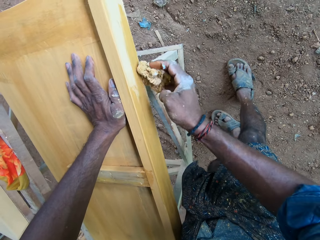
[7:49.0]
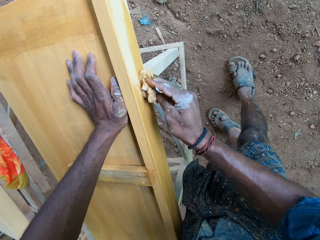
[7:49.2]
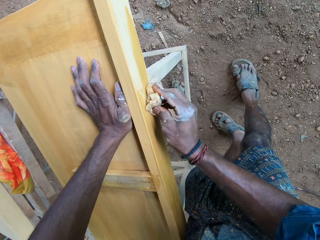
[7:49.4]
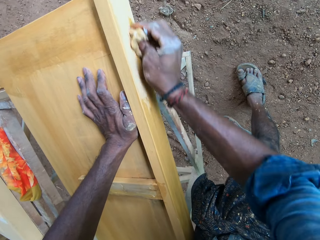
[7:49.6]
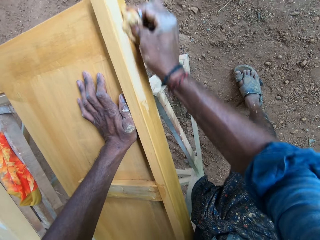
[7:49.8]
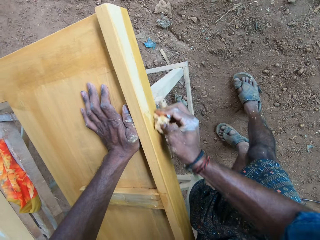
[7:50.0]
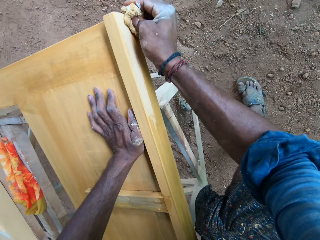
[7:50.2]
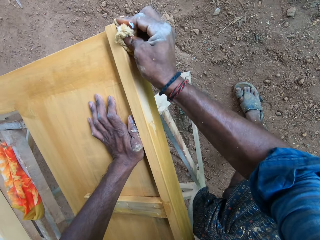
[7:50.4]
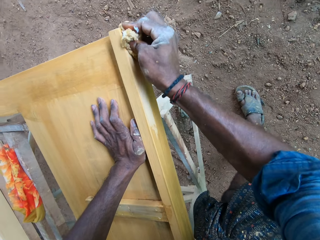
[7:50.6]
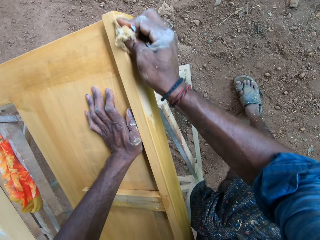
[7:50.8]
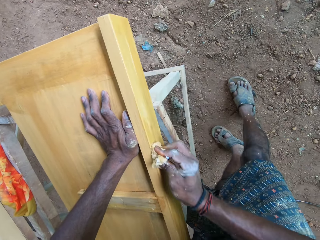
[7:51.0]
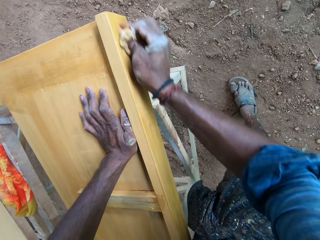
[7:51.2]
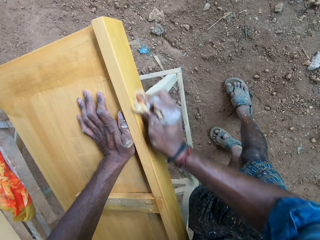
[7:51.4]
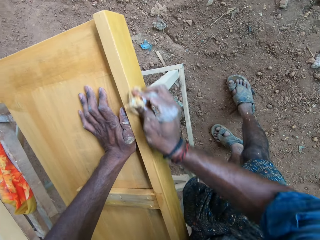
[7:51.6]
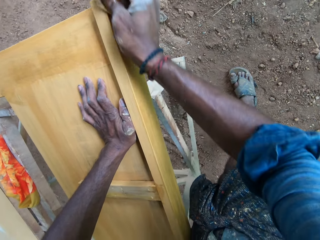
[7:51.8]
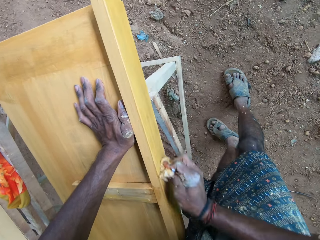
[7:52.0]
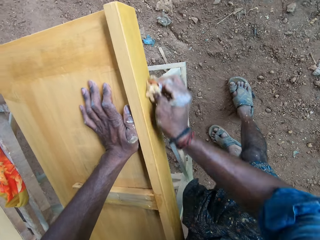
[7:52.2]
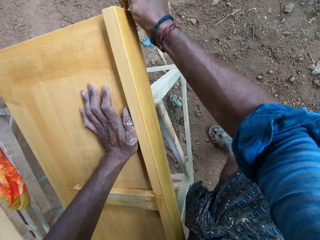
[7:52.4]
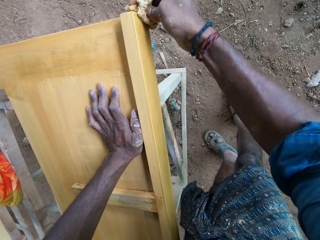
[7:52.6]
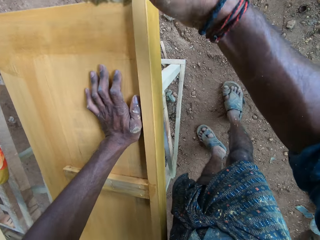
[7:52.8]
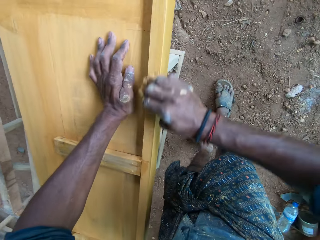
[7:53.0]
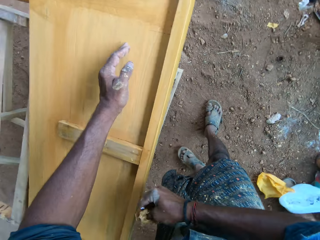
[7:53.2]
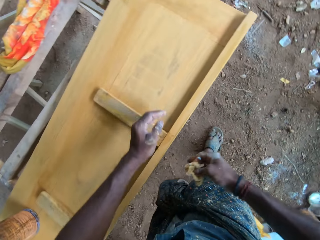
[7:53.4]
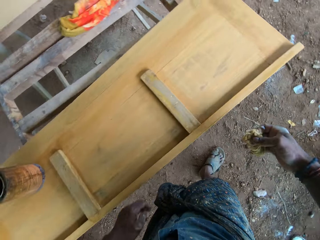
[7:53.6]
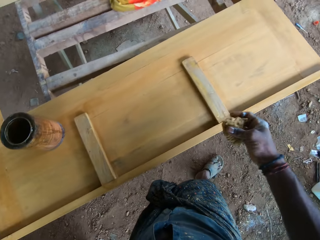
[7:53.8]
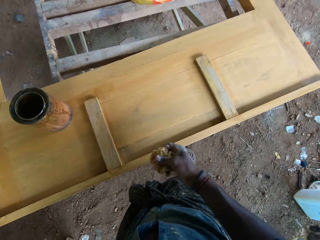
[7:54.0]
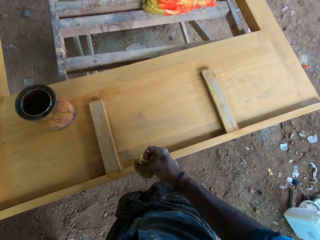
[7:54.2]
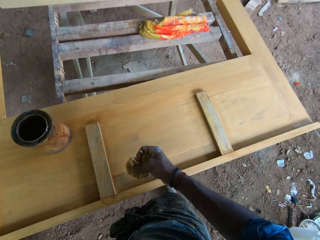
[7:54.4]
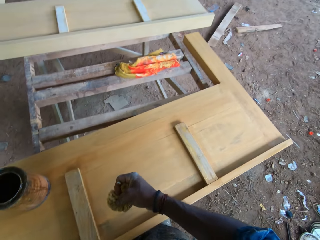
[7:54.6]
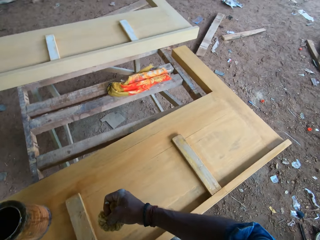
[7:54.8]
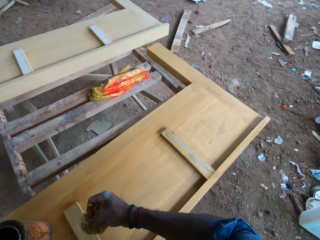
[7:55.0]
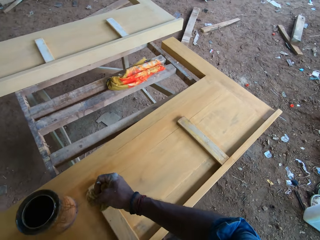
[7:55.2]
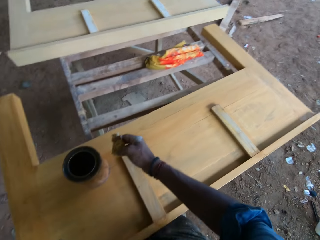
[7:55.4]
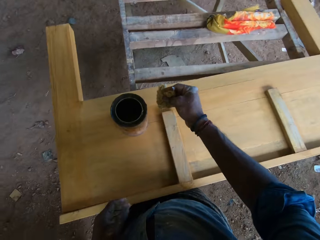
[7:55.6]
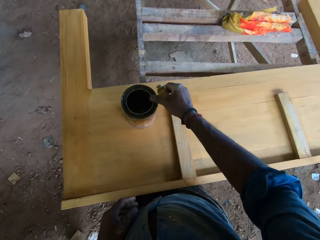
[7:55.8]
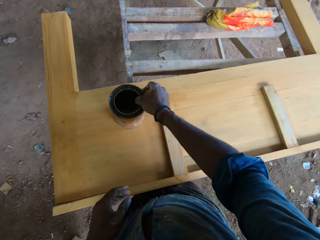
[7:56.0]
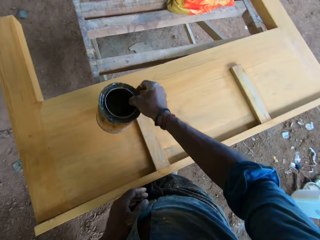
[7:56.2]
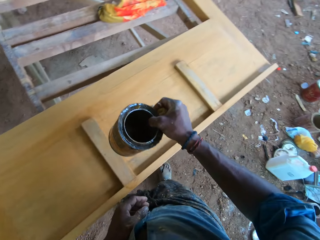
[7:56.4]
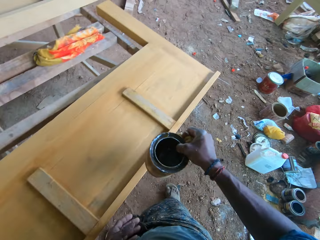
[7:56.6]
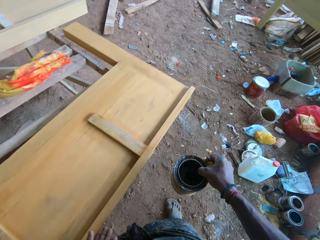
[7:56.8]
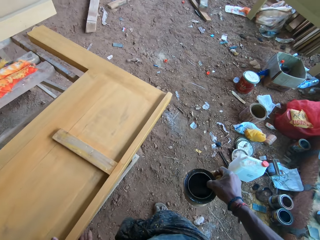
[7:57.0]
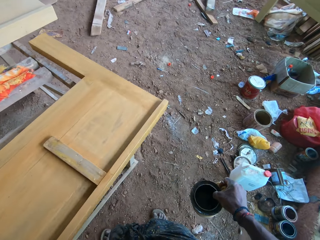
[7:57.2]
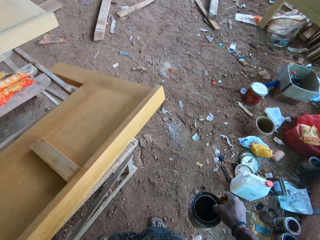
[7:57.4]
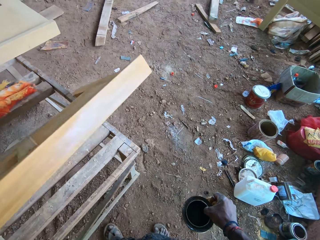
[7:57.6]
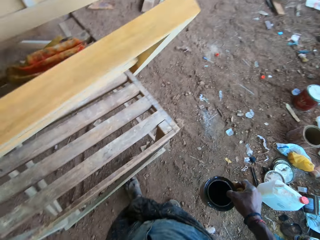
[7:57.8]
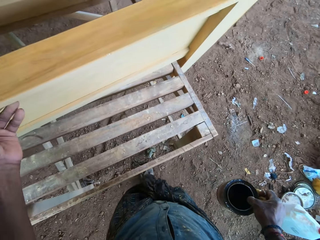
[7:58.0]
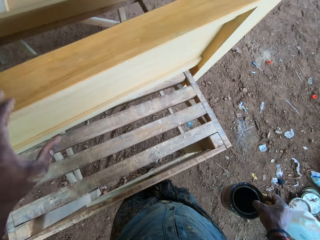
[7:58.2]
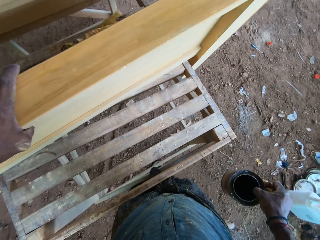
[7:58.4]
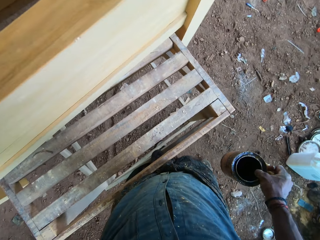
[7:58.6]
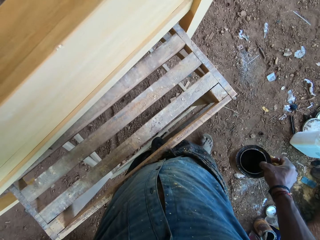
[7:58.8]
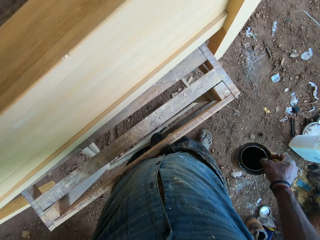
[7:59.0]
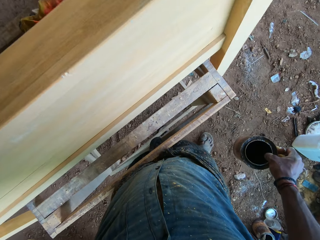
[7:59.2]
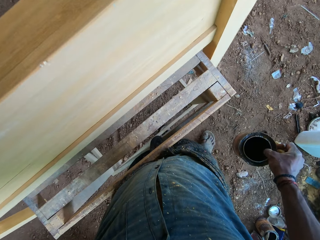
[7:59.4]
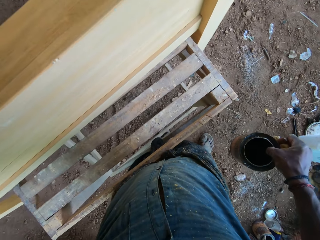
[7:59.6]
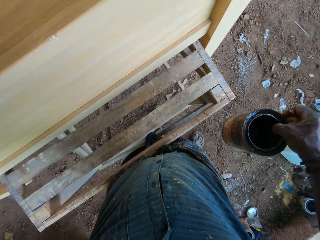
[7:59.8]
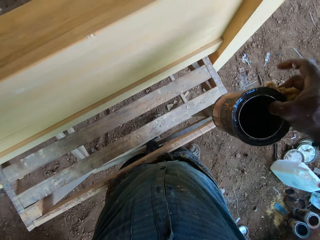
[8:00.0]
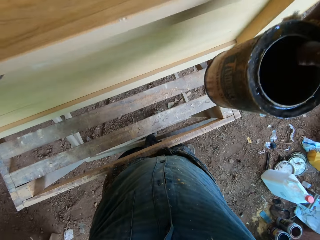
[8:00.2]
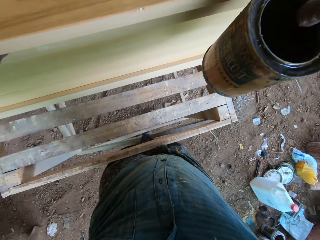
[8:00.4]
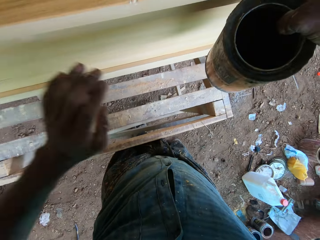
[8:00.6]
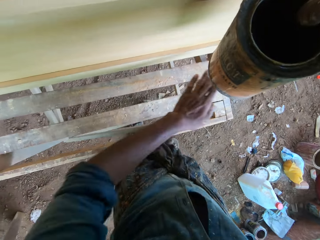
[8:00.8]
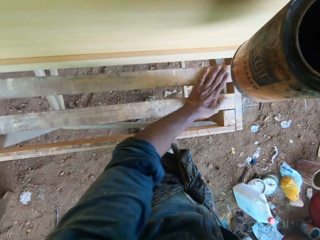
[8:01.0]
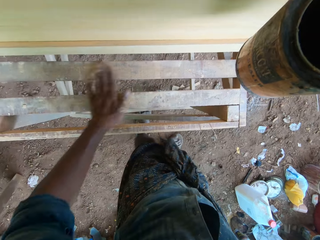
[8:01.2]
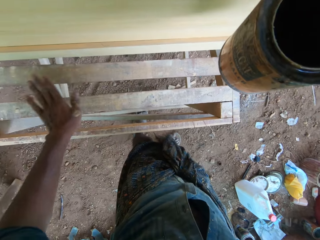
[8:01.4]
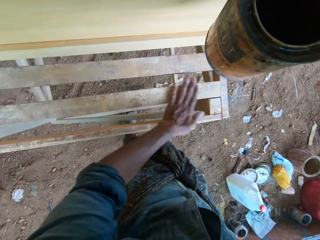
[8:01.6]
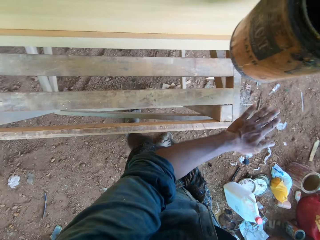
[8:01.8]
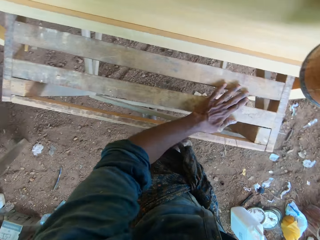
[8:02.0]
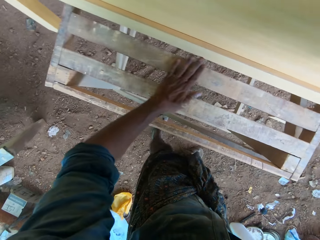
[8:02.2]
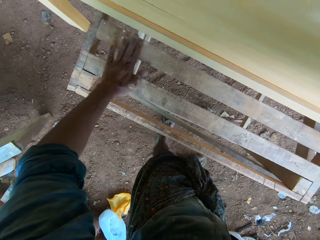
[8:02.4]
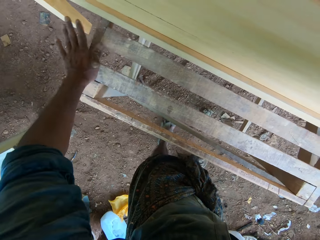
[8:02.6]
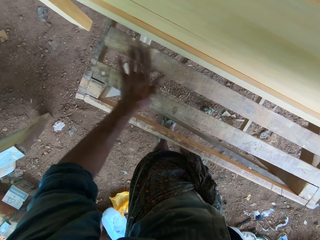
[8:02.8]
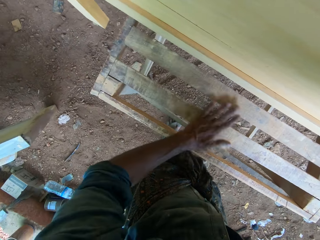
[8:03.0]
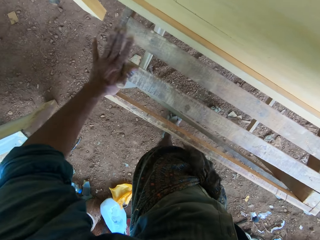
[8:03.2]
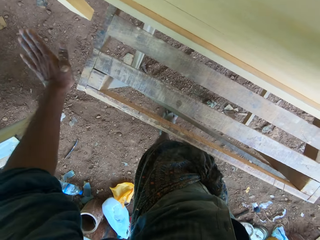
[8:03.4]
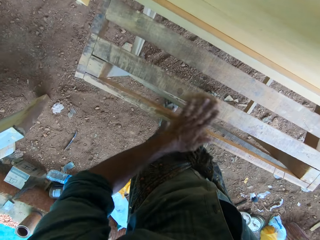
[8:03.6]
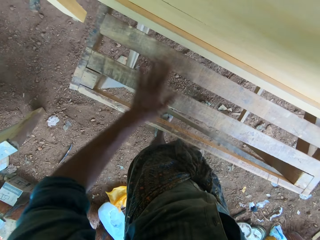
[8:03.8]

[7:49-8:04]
The camera wearer picks the container from the board with his right hand. He turns the board on a table with his left hand. He tilts the wood with a hand. He holds the board on the table with his right hand. He dusts the table with his left hand. He wipes the wood with a hand.

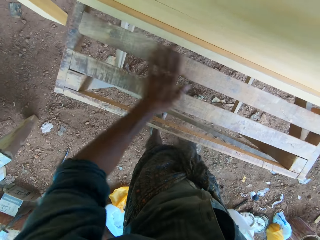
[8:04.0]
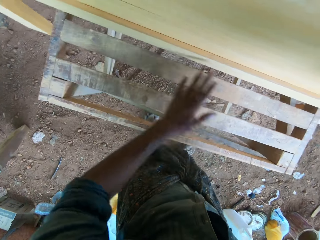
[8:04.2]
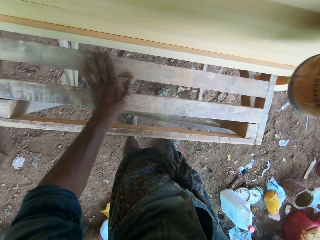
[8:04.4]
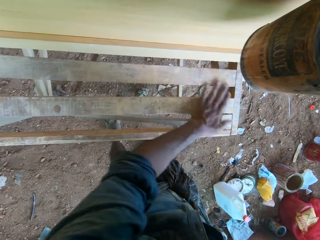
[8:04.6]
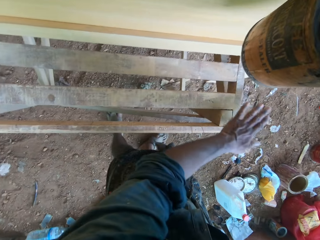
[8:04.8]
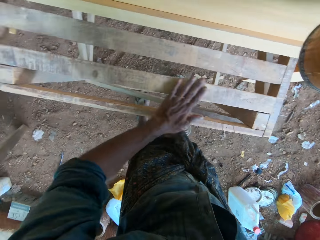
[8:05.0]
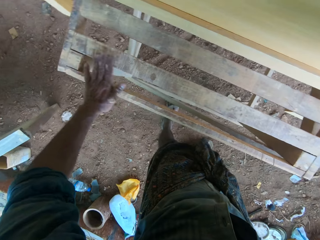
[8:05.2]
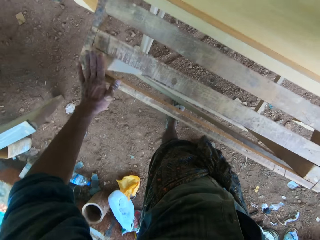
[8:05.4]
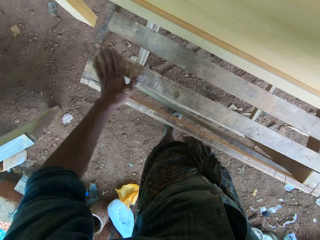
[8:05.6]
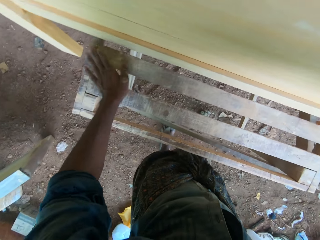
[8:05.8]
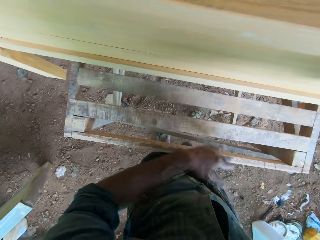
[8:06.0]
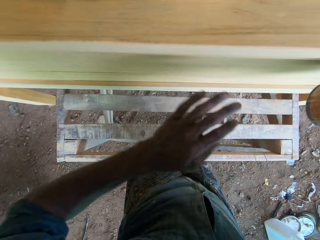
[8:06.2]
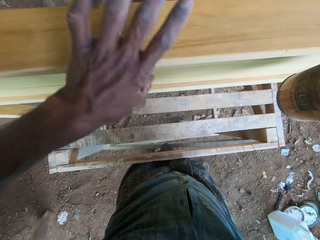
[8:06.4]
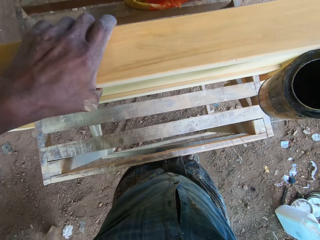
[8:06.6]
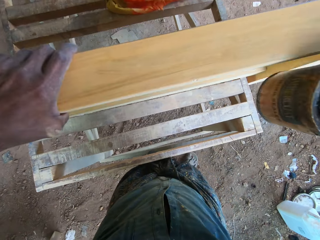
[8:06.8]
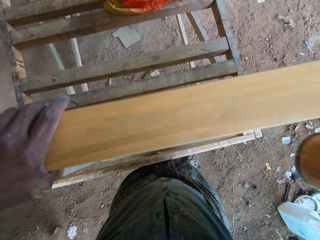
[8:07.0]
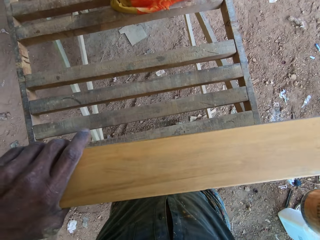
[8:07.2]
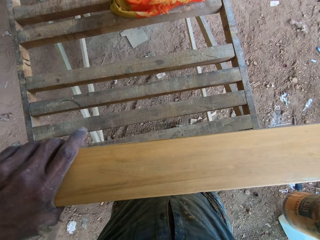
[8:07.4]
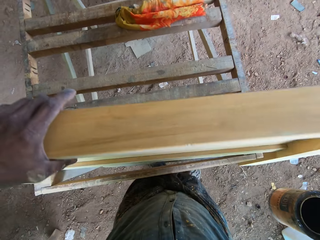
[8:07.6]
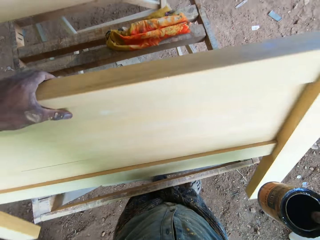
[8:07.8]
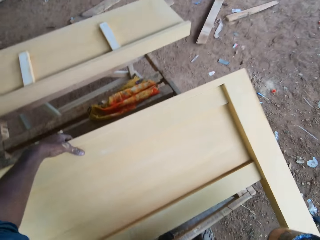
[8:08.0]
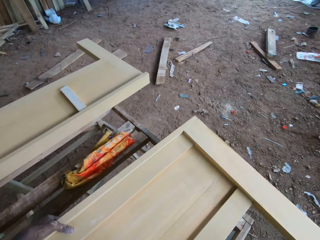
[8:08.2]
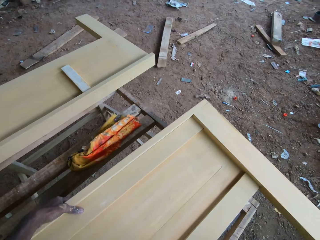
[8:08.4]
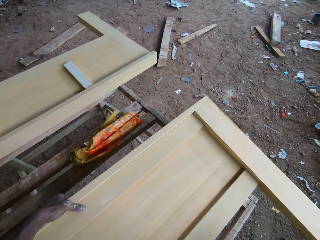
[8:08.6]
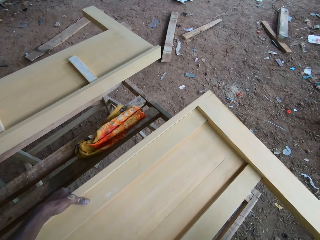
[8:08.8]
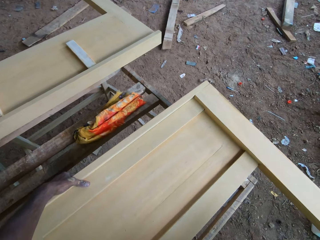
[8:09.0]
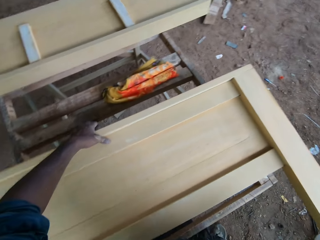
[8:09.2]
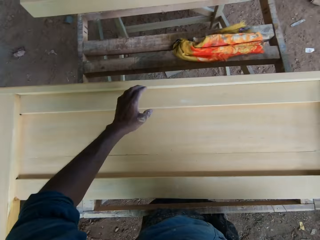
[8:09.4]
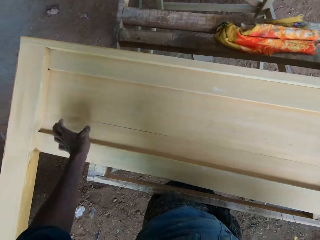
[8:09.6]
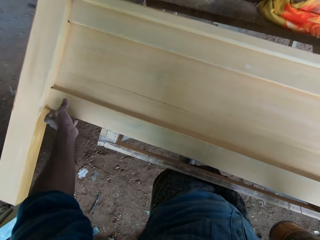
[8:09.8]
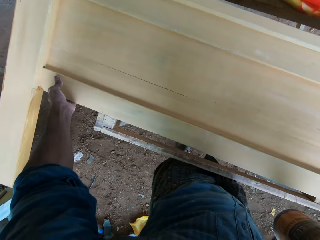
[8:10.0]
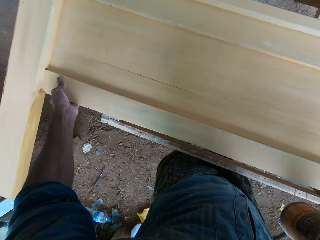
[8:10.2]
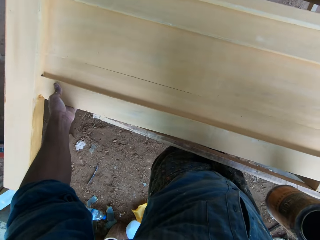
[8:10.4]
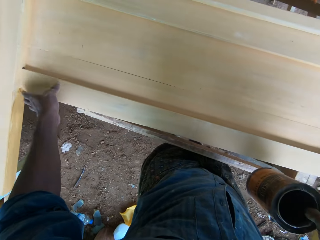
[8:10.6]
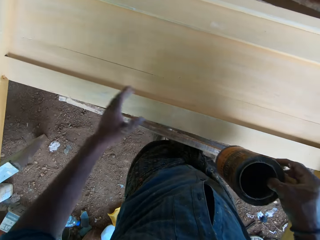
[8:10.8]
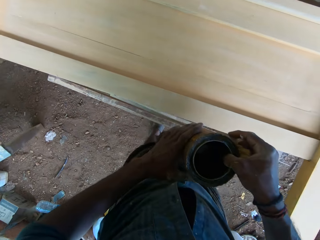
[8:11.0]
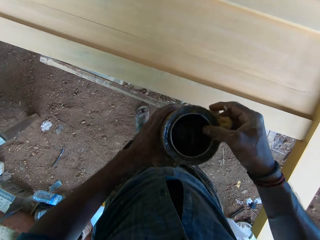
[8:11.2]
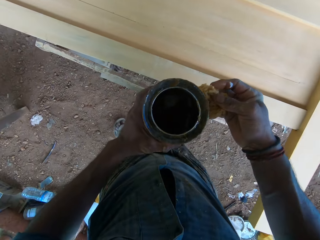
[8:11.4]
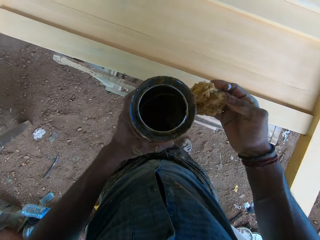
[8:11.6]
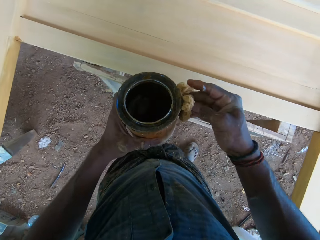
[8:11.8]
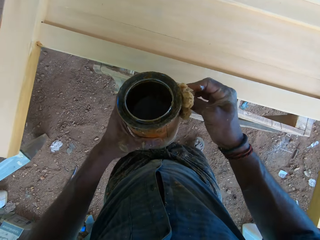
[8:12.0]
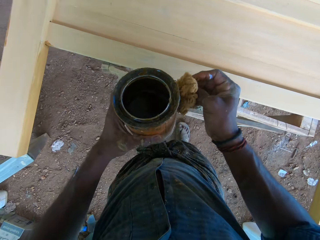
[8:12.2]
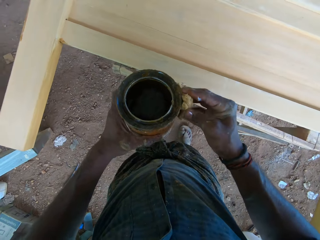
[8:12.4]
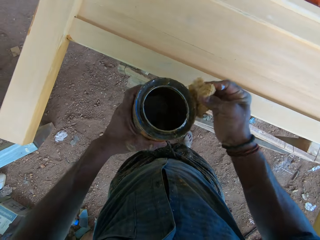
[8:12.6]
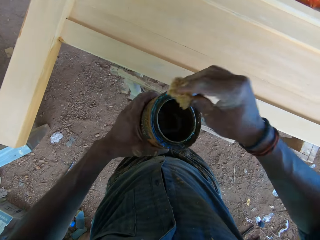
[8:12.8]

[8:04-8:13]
The camera wearer turns the board on the table with his left hand. He holds the wood with a hand. He places the wood on the wood. He adjusts the board on the table with his left hand. He passes the container from his right hand to his left hand.
